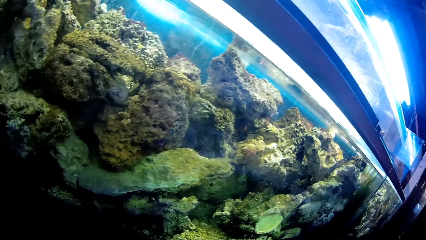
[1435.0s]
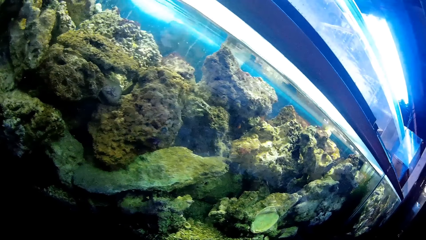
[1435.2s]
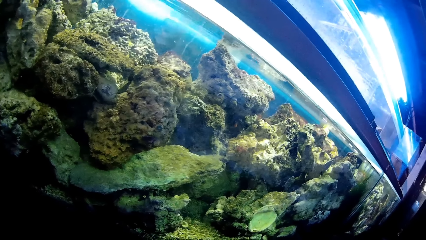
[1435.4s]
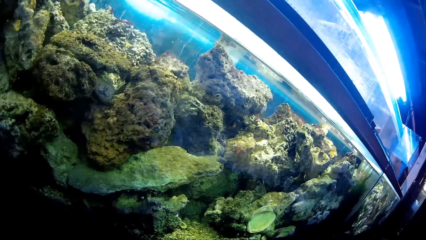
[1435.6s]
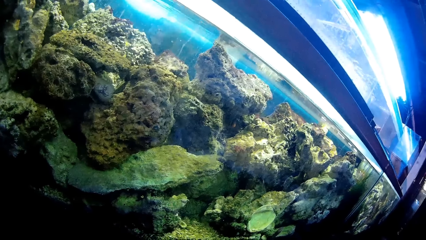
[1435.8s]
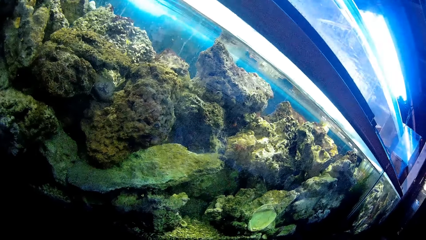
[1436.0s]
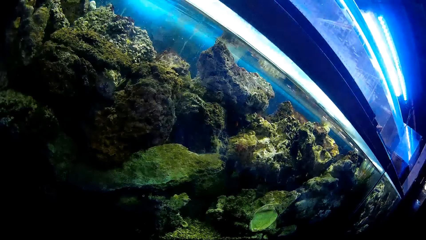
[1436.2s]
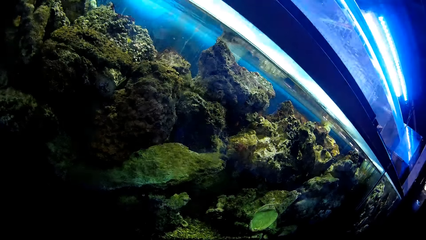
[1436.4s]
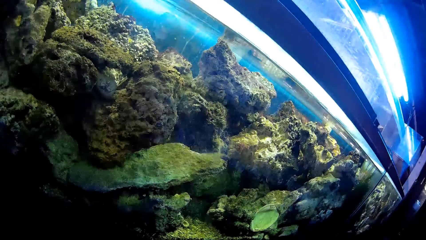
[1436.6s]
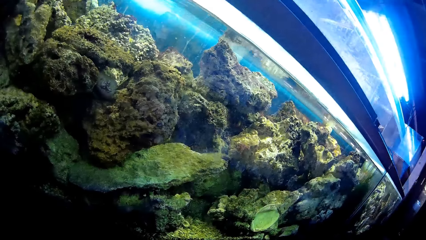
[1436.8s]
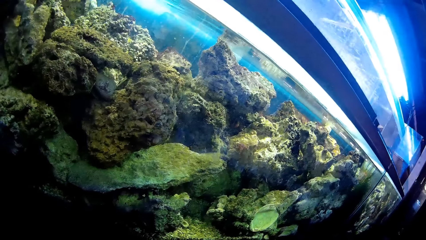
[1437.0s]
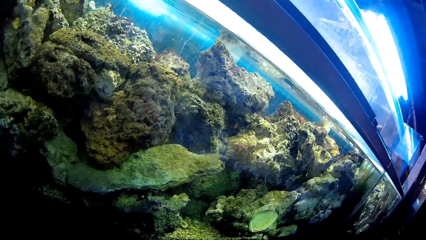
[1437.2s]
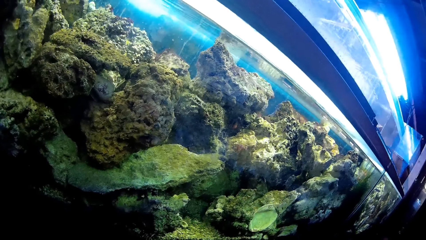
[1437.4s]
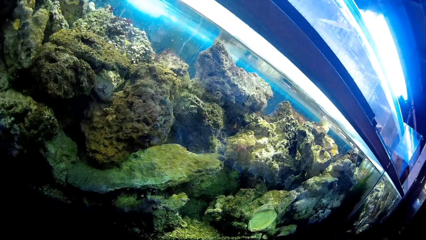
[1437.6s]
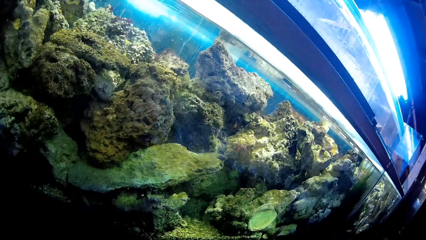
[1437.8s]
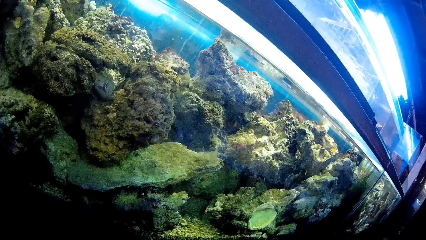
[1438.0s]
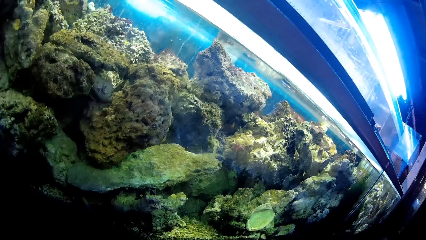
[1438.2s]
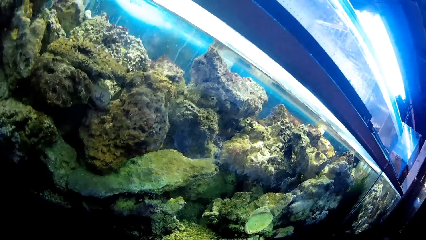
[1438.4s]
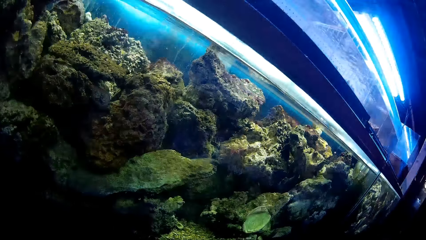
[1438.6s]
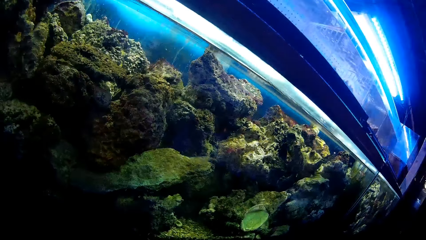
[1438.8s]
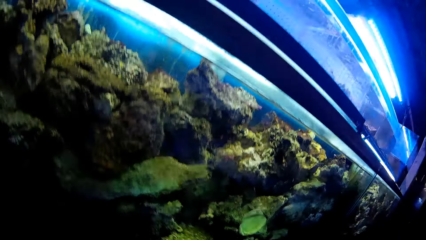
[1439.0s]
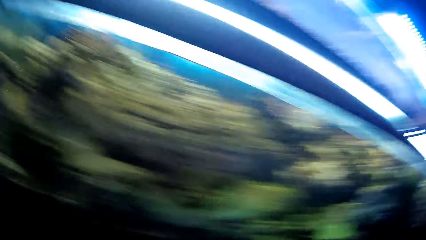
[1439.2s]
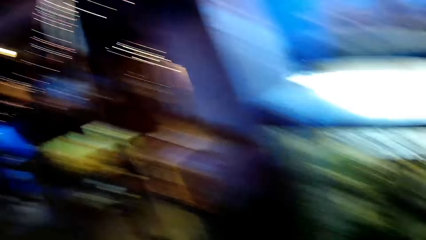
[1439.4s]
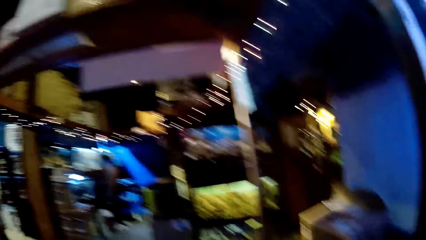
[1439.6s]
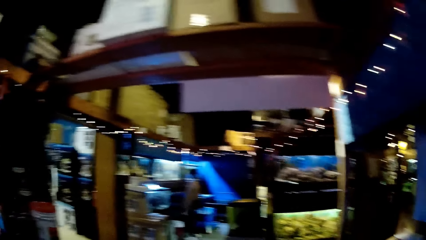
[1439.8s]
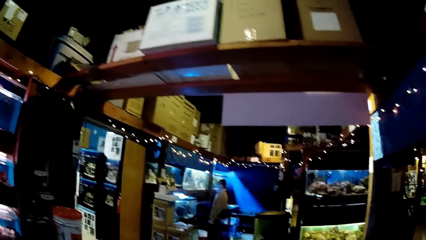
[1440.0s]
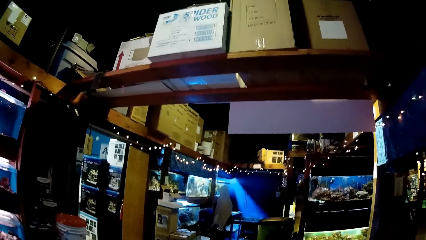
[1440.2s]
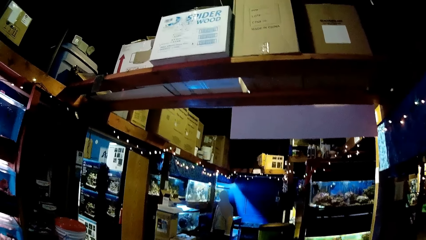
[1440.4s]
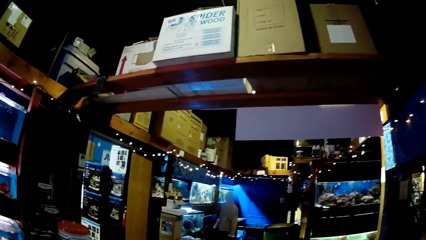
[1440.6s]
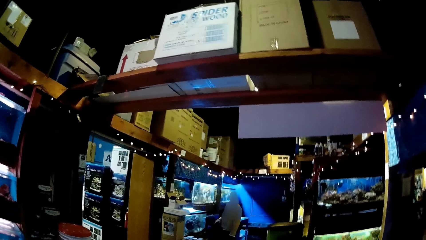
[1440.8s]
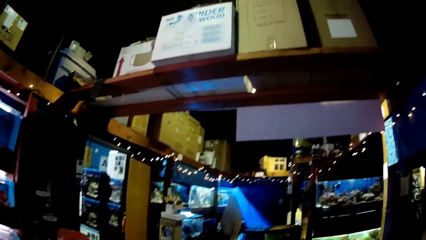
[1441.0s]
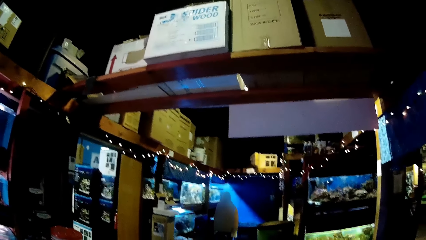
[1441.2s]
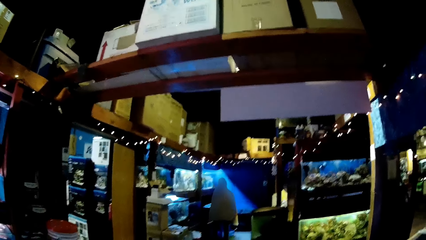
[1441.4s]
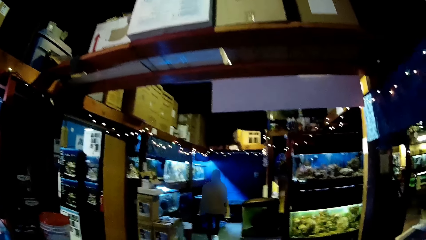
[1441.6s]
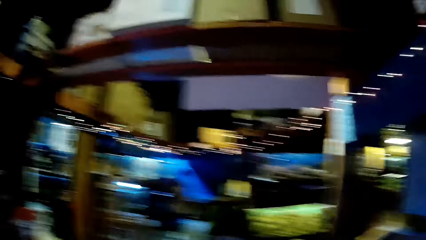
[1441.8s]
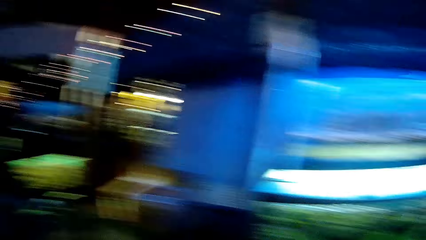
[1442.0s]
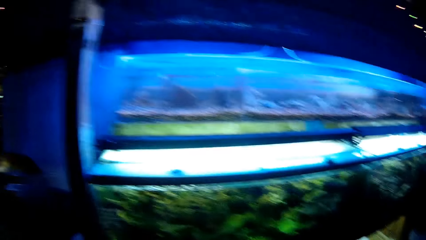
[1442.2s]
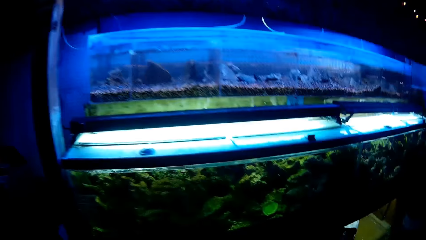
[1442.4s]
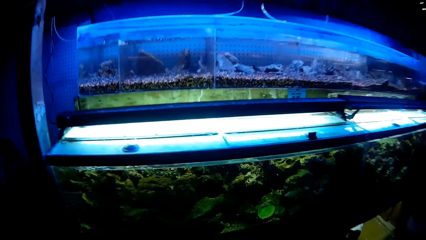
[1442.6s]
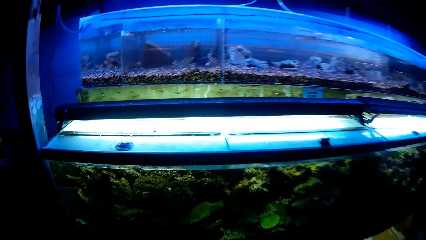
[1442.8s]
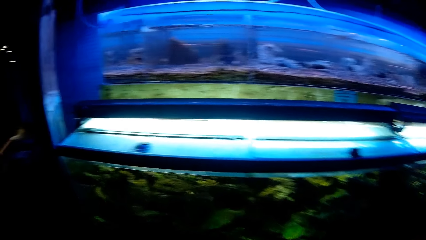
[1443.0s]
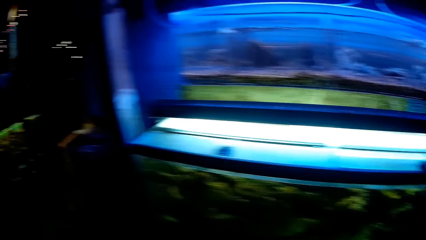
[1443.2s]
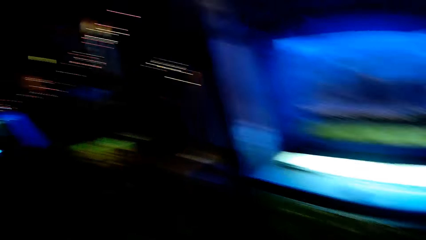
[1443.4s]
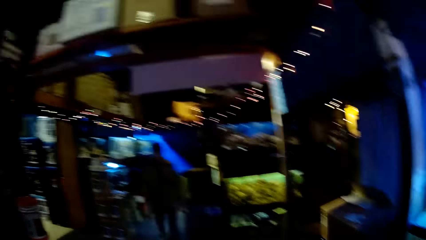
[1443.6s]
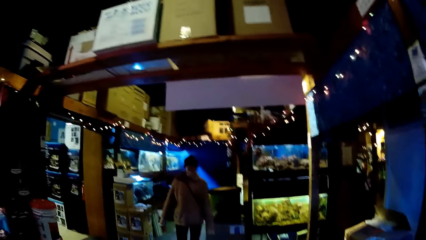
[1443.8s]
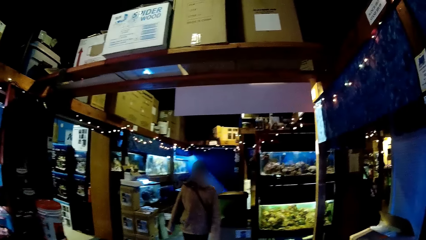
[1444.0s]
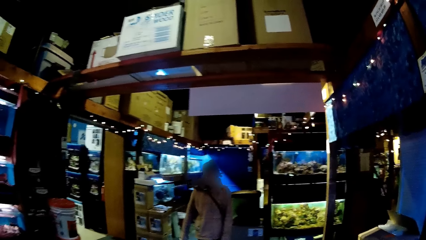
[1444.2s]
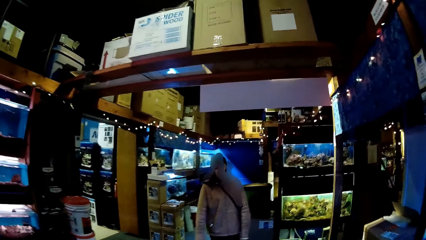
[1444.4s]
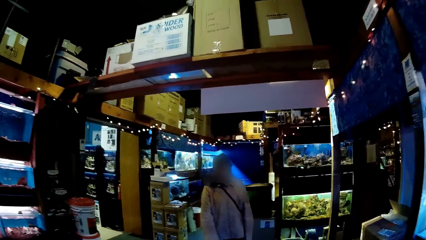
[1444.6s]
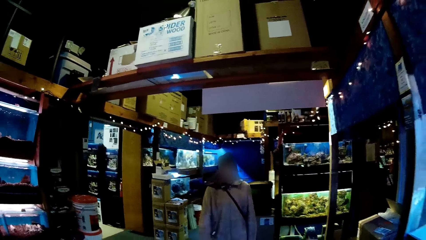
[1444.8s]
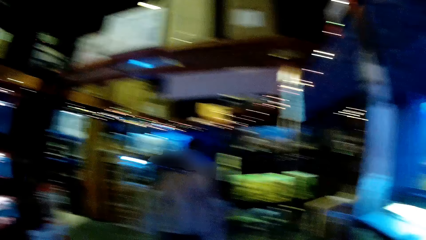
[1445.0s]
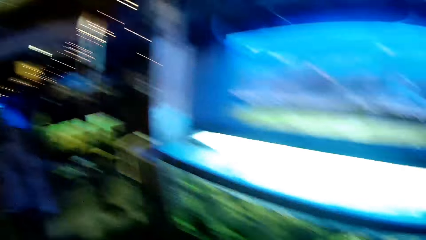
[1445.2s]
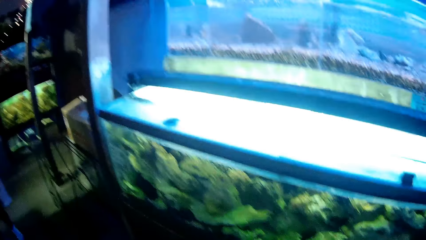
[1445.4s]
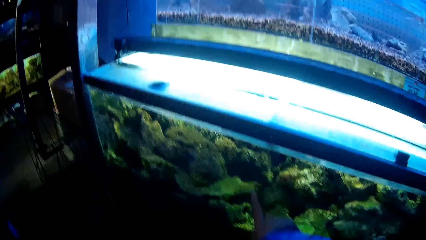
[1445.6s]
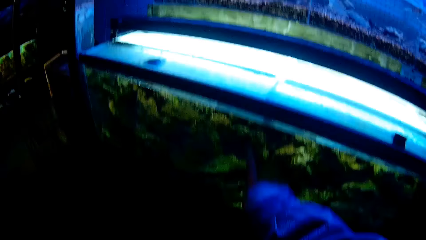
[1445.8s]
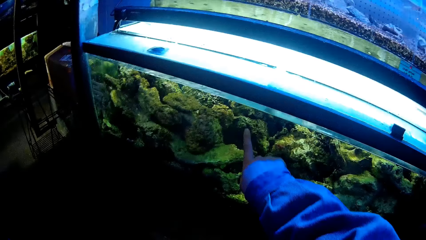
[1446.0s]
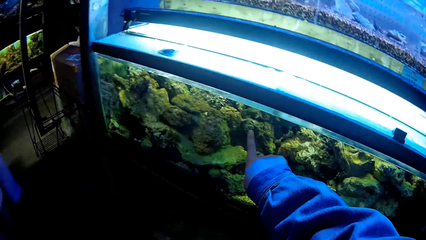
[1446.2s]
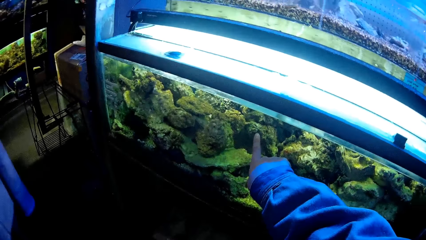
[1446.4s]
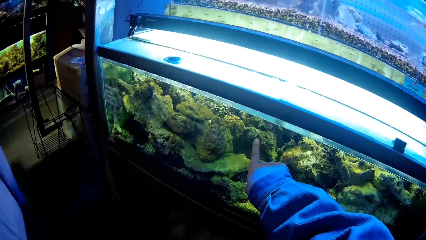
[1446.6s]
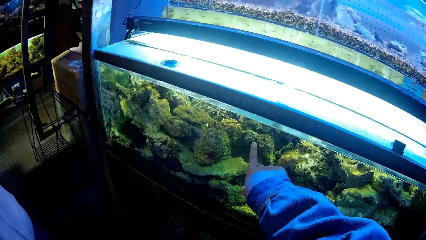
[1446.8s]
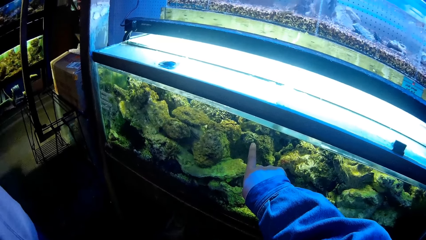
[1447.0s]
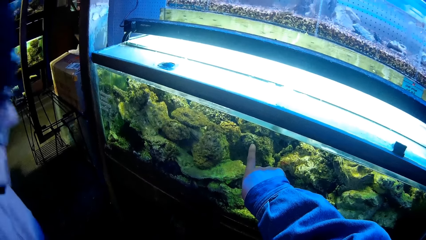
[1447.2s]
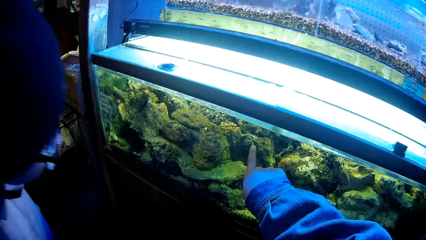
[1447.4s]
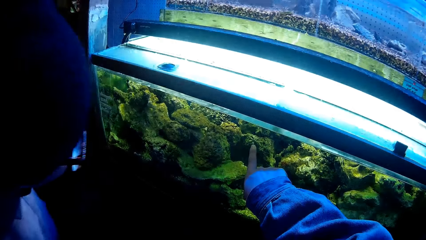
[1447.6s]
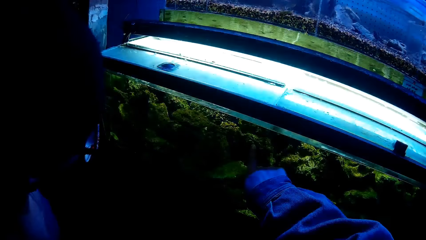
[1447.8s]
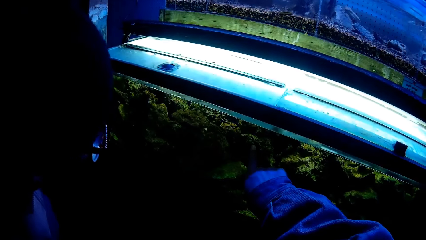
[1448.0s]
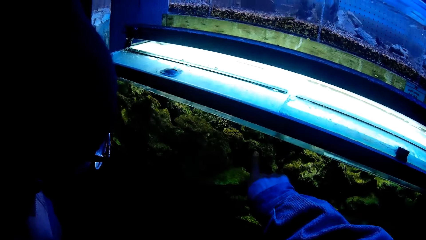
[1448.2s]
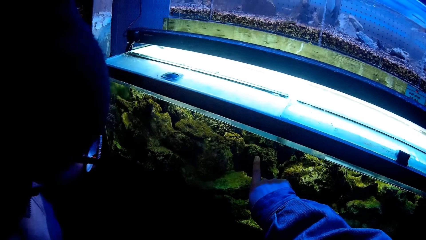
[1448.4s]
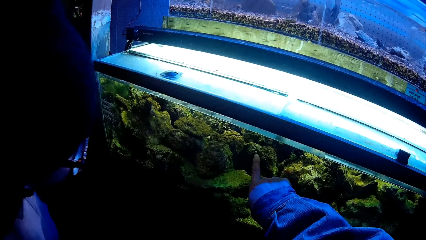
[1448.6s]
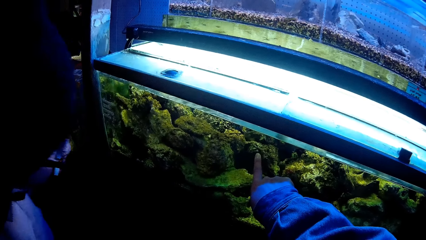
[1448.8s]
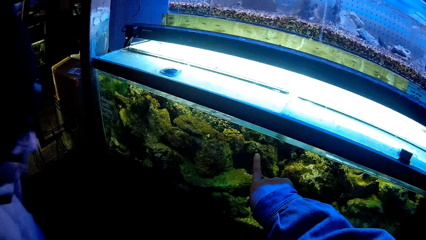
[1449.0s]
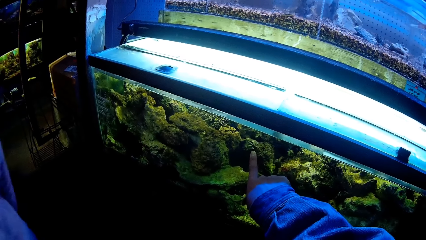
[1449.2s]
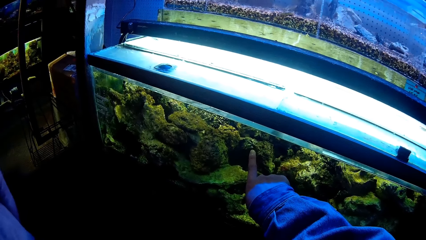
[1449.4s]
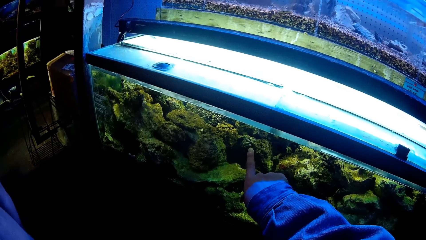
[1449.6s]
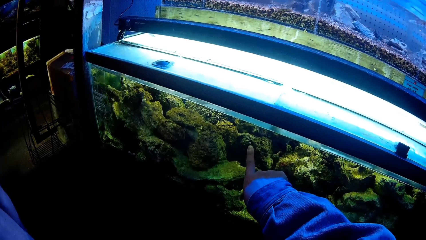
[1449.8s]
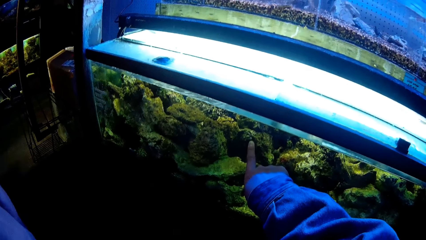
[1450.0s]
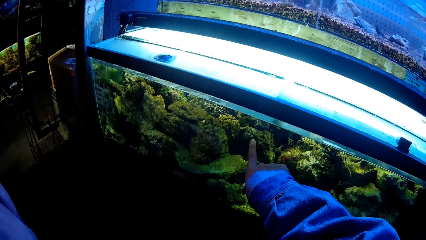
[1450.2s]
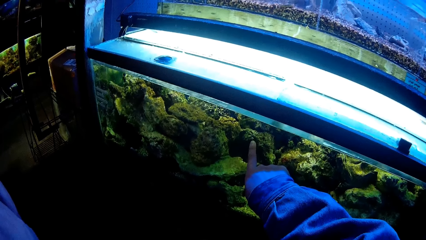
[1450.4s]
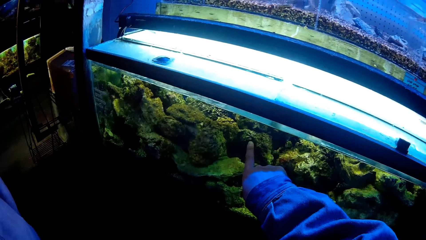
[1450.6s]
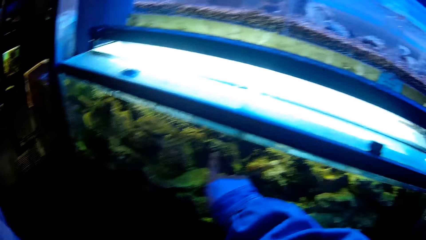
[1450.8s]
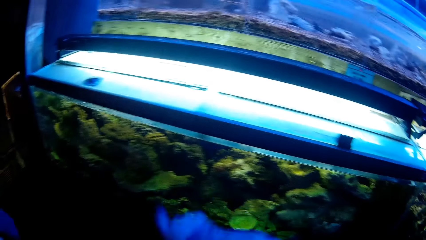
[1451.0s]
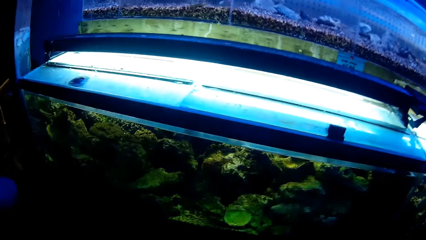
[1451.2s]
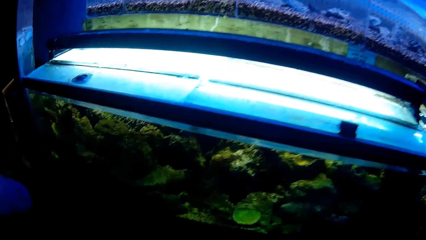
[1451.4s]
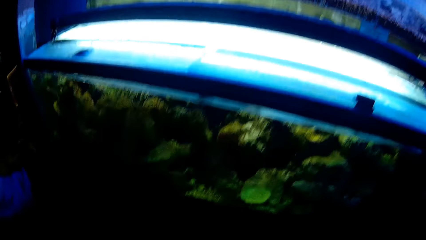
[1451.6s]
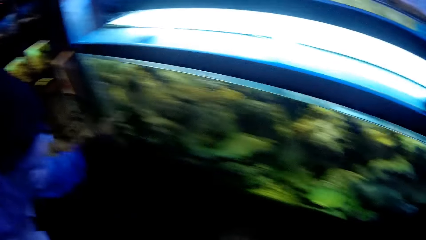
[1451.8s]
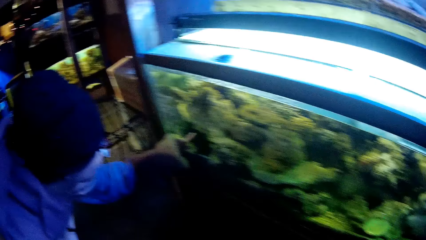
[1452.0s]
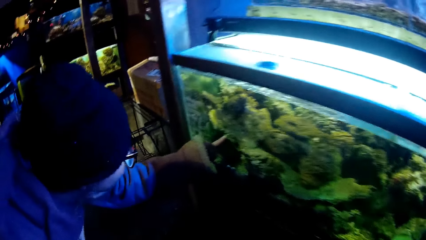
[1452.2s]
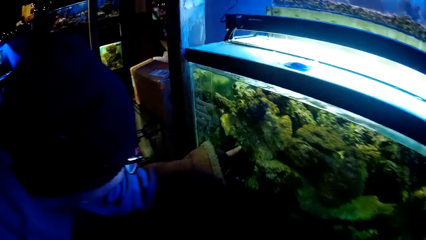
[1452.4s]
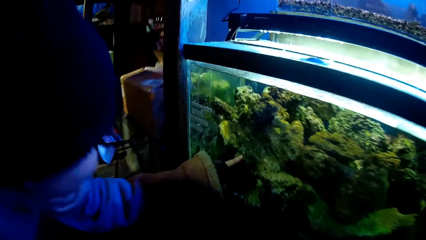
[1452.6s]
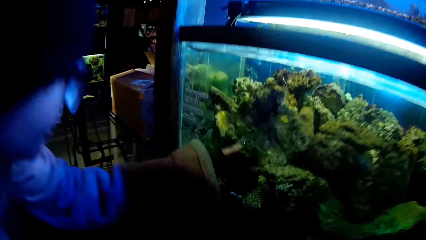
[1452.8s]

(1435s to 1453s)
The camera wearer looks around the showroom. The woman walks towards the camera wearer. The camera wearer touches the glass transparent tank or aquarium with the right hand. They look at the aquarium. The woman stares at aquatic animals in the glass transparent tank. The camera wearer removes the right hand from the glass transparent tank. The woman touches the glass transparent tank with the left hand.
